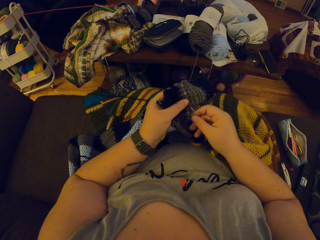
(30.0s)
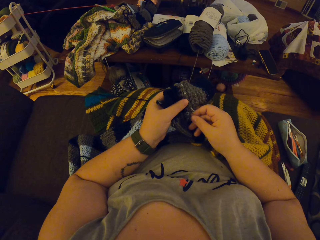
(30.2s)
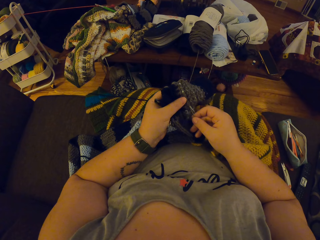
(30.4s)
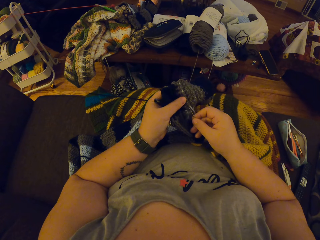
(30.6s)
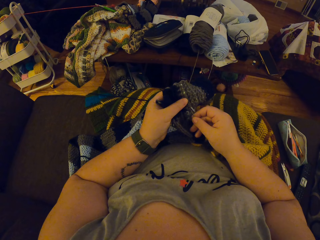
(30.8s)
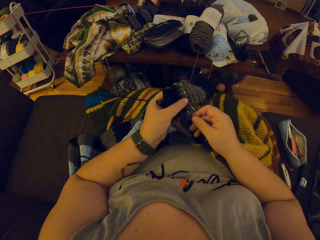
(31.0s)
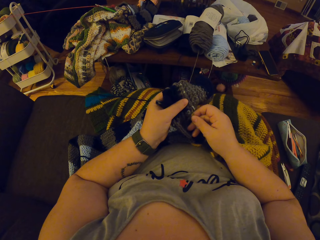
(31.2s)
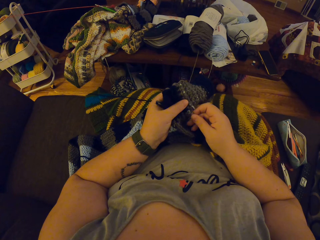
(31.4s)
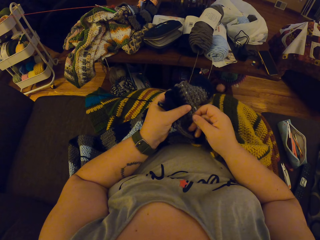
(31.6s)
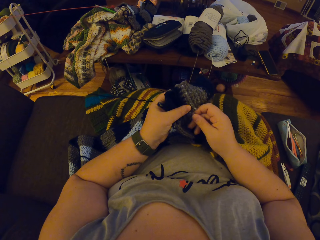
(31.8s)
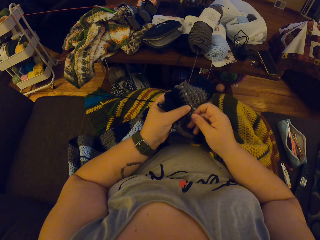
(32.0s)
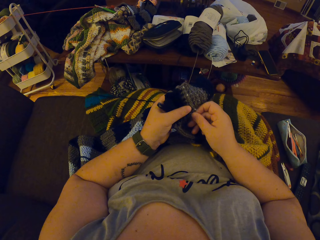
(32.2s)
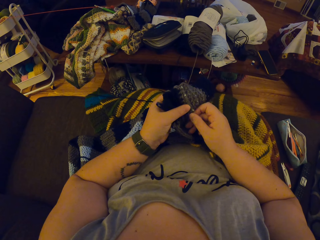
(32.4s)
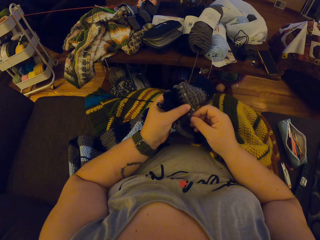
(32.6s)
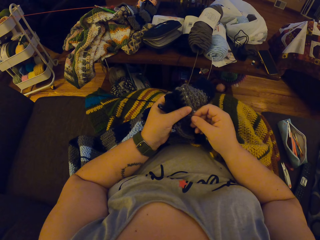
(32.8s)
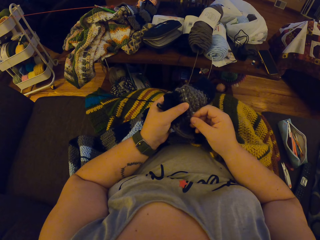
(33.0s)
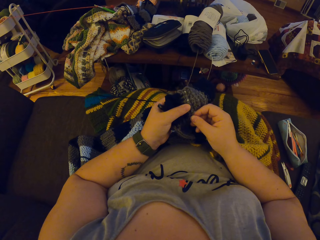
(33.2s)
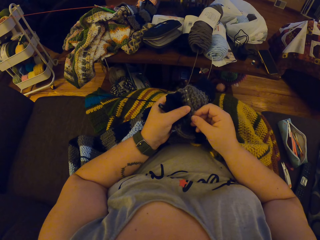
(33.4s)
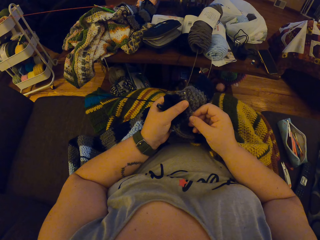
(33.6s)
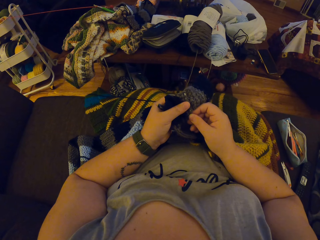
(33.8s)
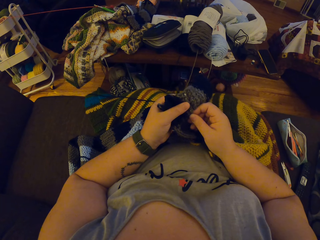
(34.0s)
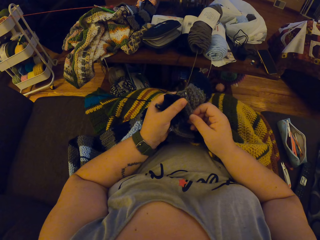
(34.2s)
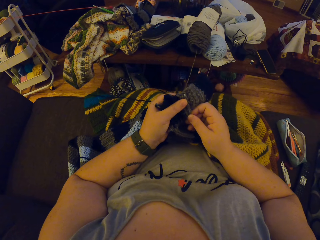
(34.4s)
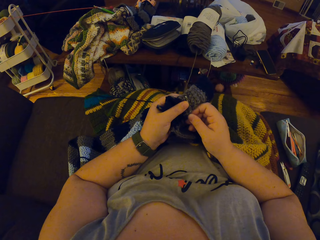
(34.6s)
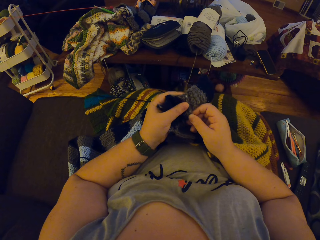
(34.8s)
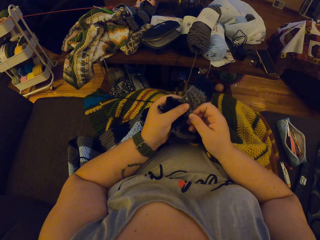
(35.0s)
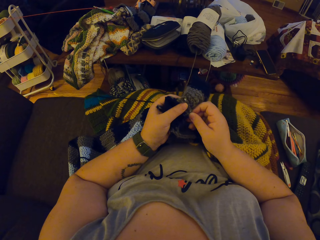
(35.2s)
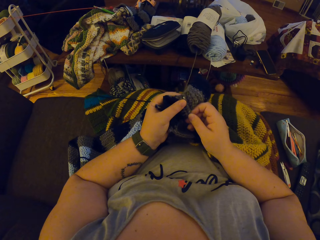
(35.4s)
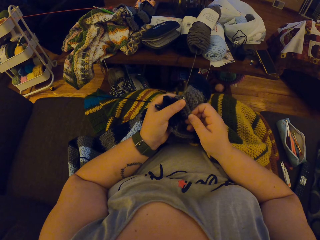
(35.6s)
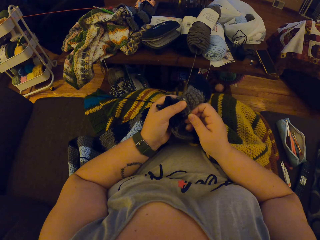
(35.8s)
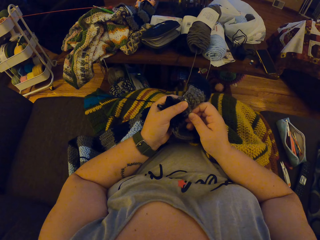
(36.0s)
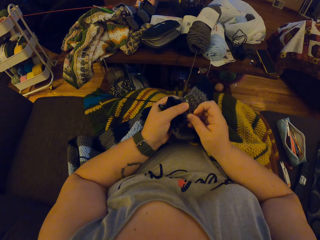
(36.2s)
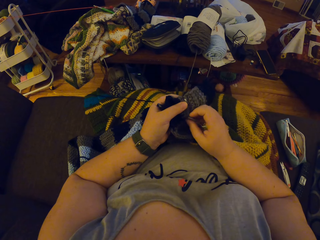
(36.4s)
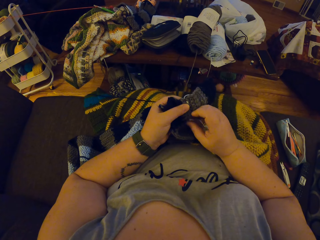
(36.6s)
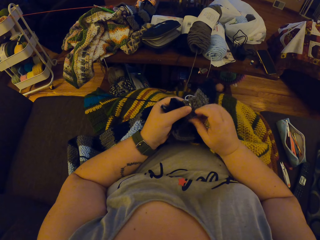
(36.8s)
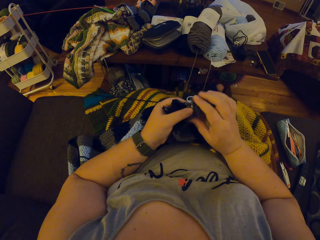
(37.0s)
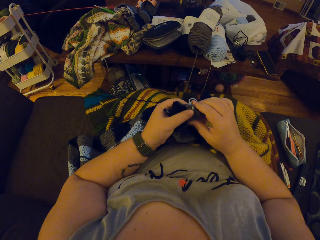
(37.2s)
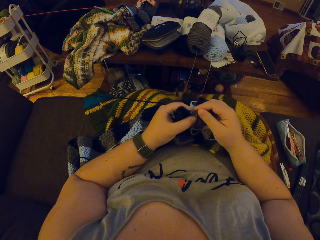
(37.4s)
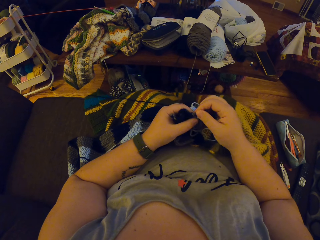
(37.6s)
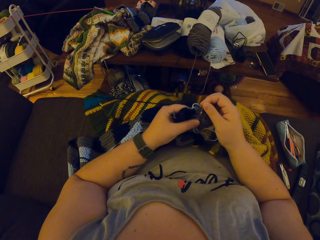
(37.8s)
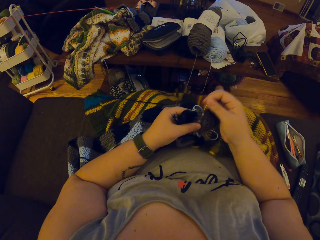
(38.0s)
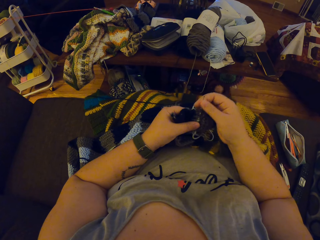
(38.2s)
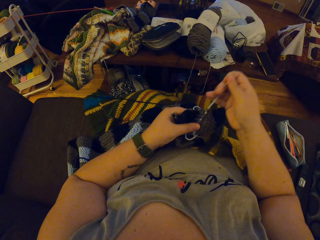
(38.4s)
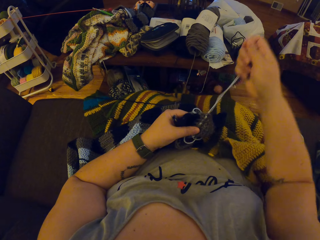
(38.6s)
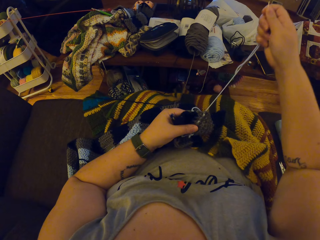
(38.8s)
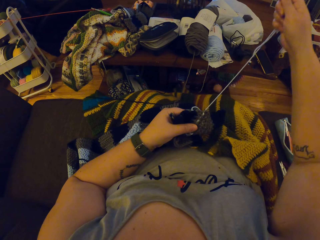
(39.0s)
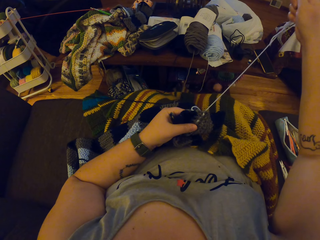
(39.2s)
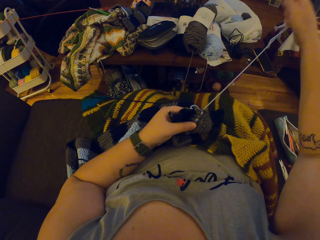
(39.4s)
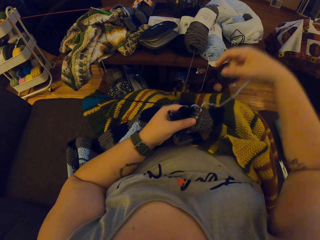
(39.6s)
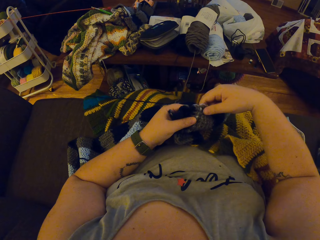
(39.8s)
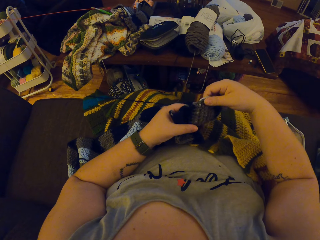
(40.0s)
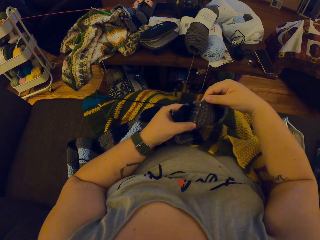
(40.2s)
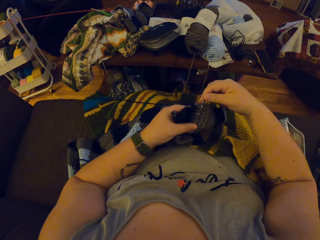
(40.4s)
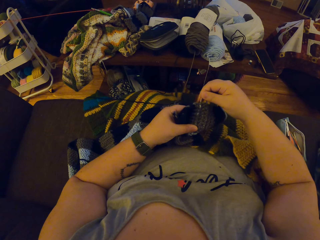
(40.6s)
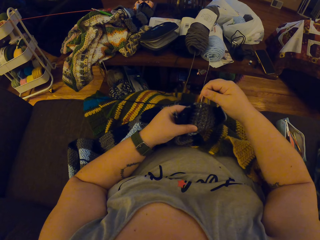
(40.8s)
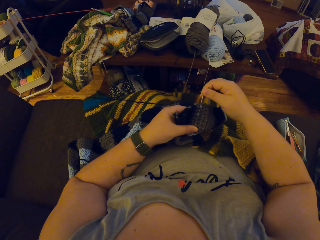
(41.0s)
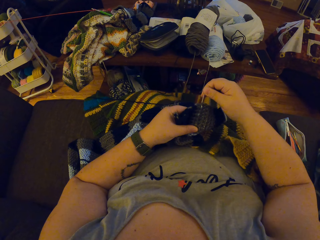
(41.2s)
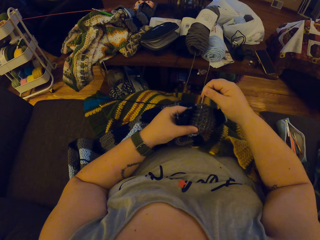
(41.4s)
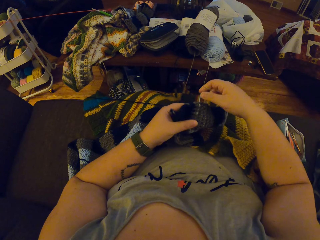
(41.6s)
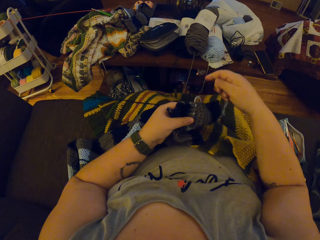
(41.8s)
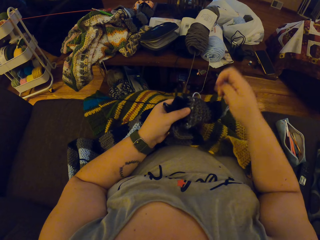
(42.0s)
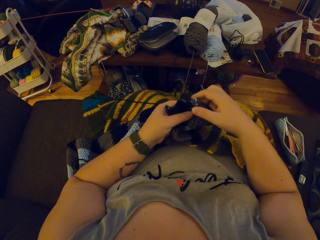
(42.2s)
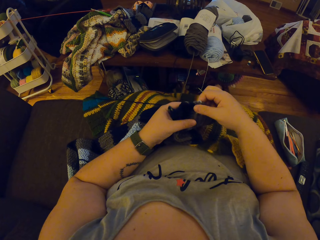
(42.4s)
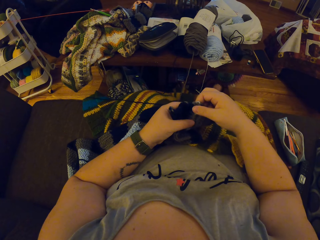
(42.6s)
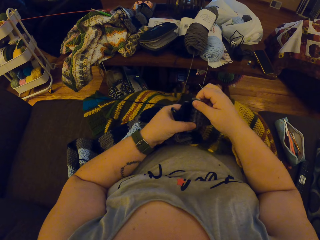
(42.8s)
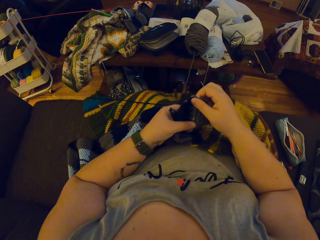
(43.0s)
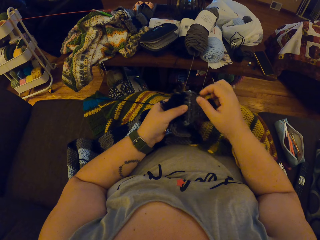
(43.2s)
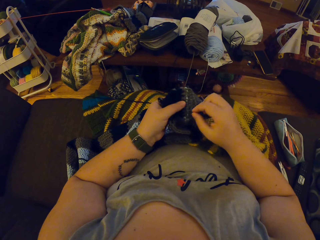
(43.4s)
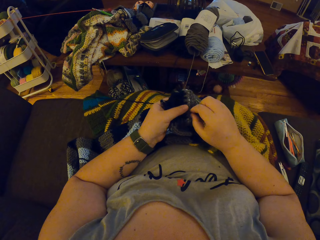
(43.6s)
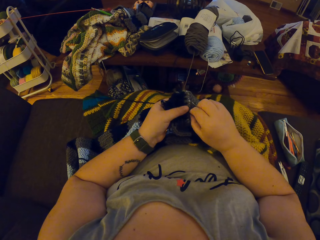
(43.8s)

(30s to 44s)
The camera wearer seams the crochet with the needle. She adjusts the crochet with her hand.

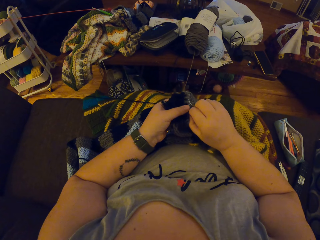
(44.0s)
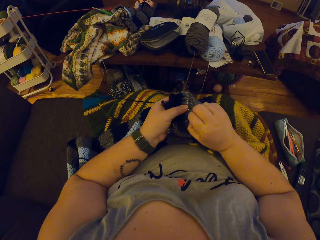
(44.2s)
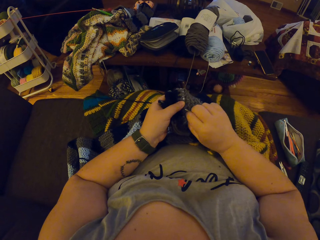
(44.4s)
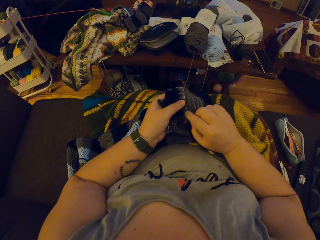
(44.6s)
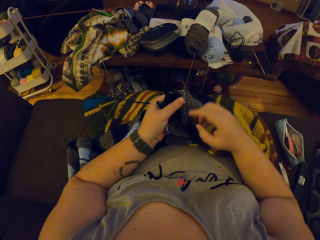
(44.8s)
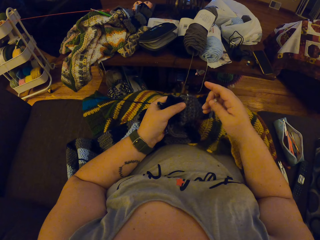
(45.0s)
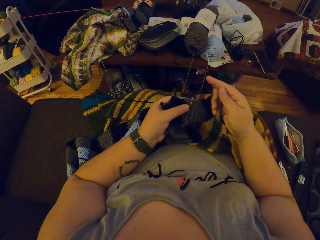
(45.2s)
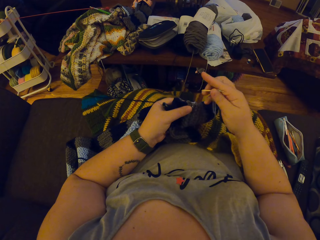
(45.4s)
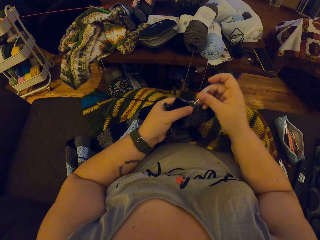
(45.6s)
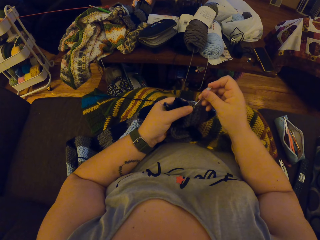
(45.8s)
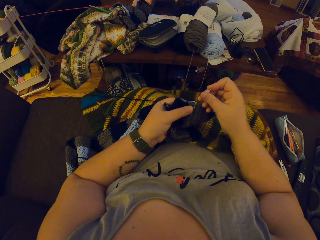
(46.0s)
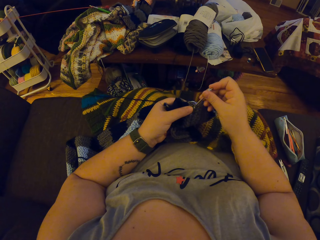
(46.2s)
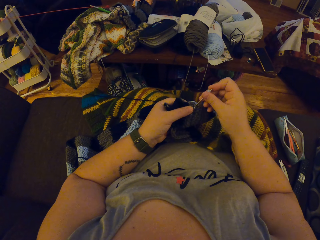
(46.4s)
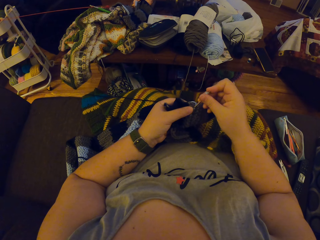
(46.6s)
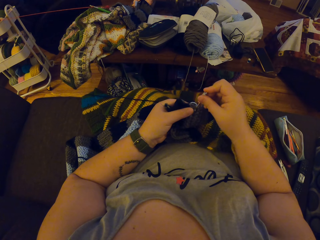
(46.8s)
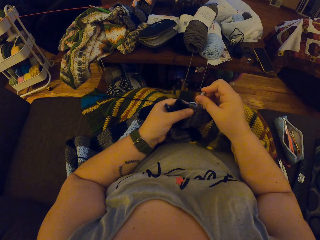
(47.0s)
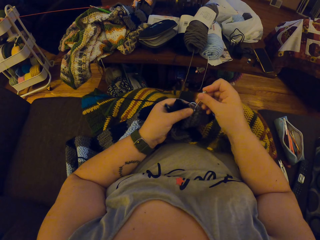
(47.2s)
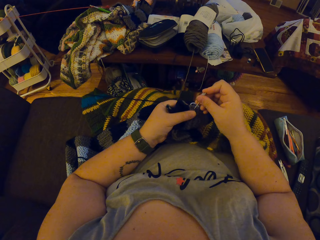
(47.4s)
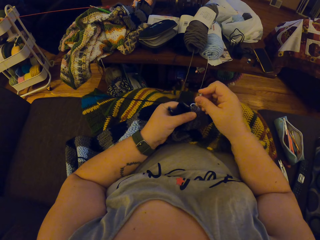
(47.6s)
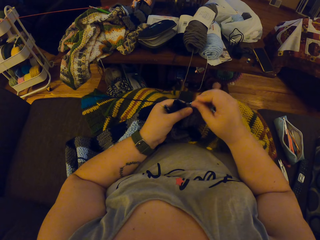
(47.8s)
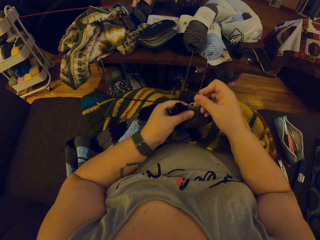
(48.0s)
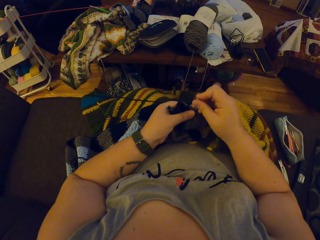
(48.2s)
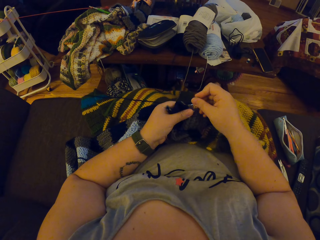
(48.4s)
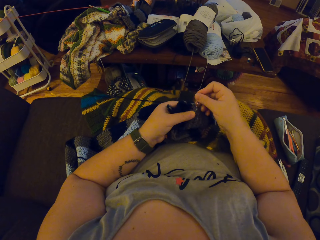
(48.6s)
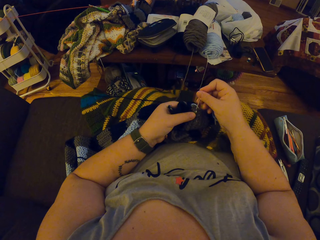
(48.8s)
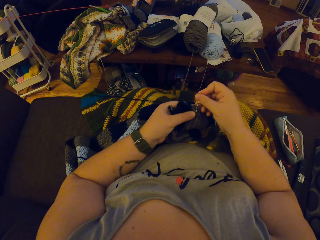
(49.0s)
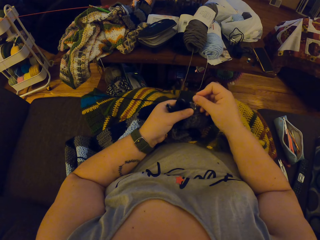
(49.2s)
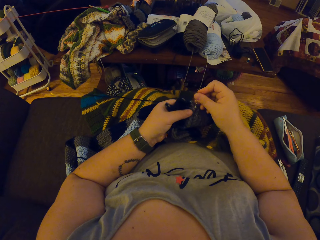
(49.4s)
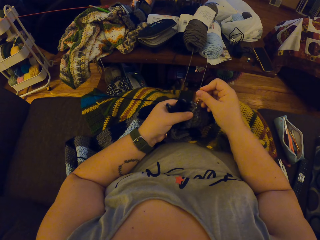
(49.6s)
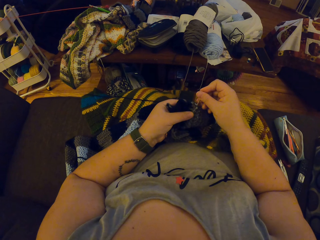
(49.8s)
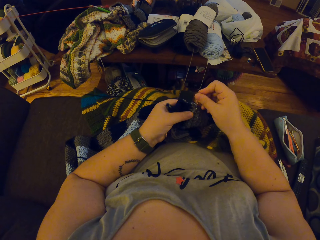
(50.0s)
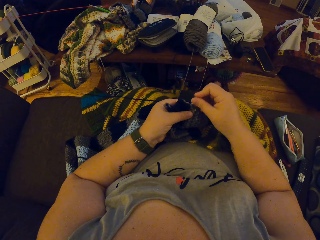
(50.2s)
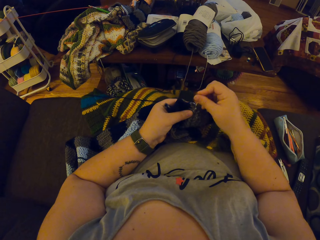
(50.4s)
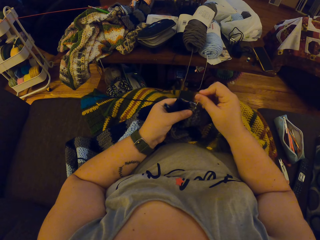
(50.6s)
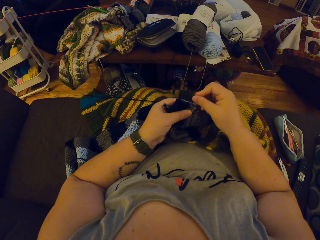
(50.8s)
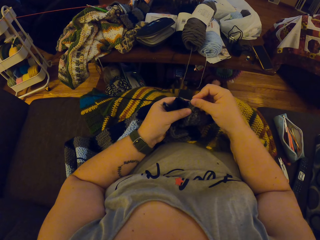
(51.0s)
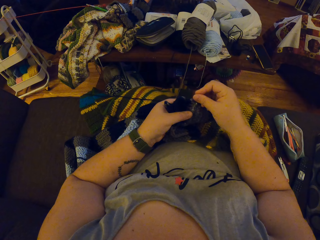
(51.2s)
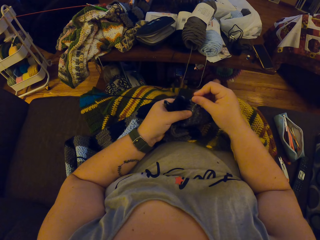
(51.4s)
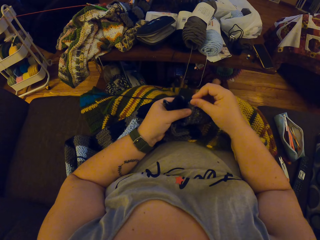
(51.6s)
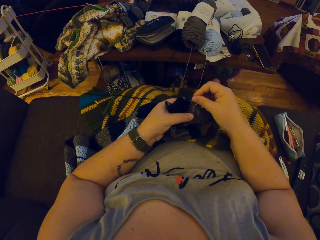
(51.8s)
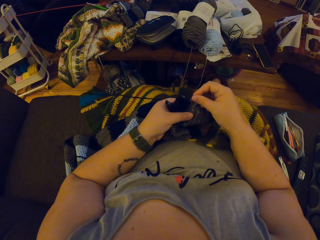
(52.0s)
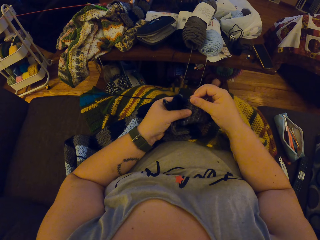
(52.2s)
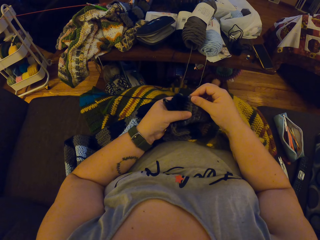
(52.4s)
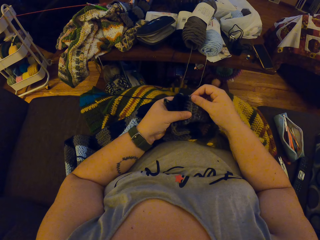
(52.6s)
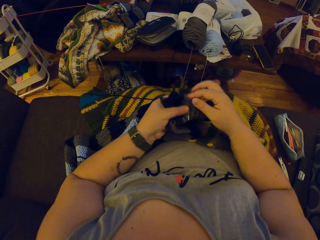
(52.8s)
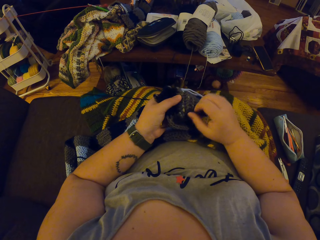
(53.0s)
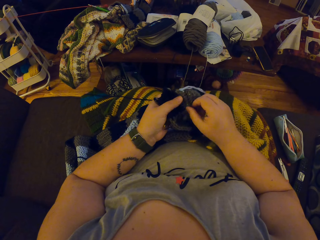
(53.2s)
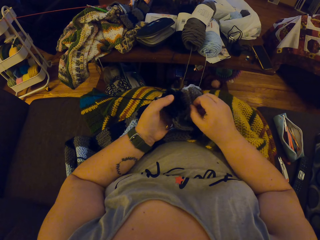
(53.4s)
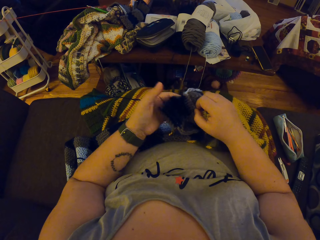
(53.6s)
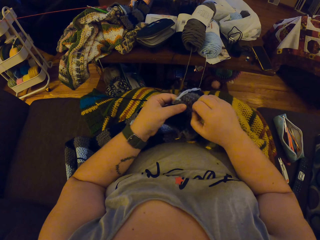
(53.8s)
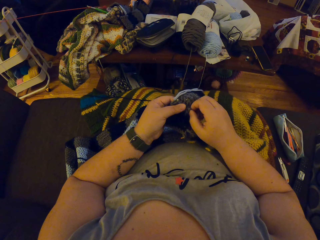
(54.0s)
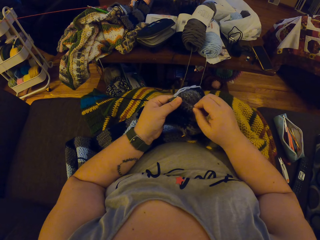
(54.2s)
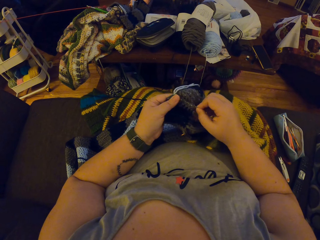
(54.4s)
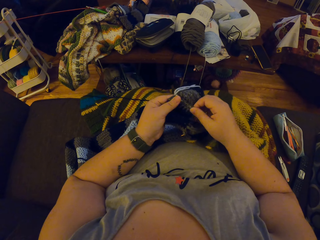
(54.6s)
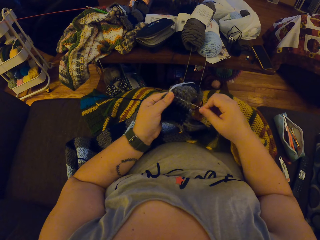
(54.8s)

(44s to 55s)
The camera wearer seams the crochet with the needle.
